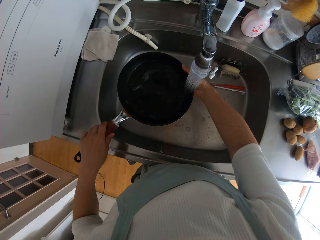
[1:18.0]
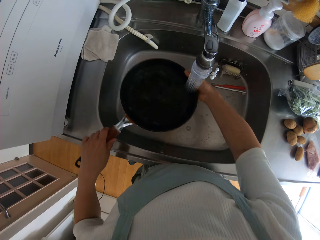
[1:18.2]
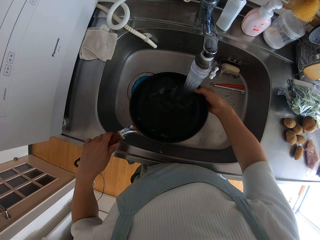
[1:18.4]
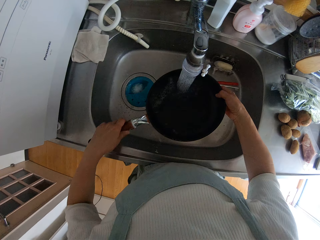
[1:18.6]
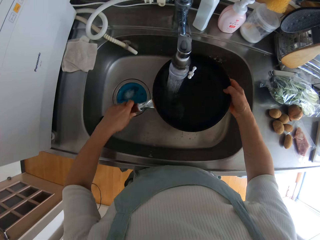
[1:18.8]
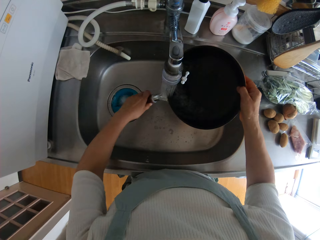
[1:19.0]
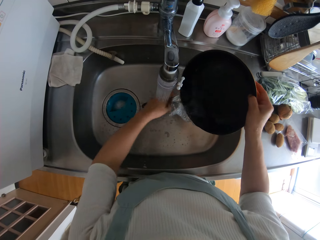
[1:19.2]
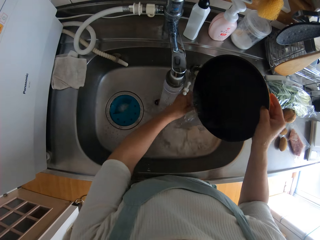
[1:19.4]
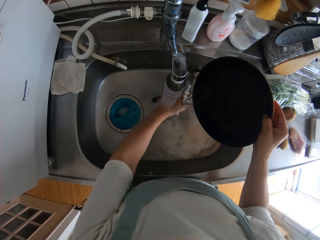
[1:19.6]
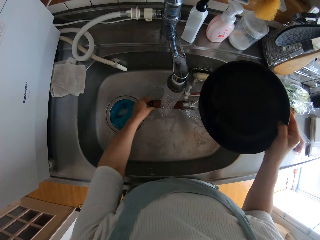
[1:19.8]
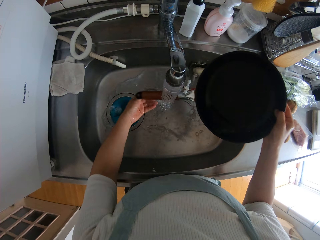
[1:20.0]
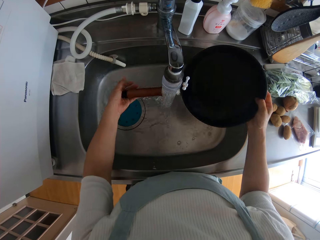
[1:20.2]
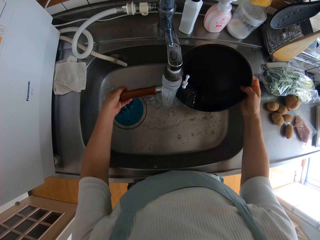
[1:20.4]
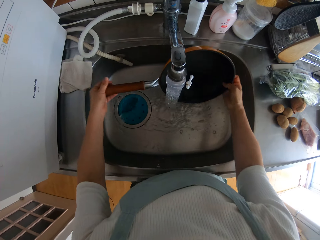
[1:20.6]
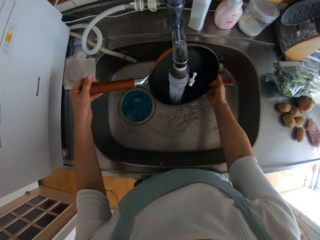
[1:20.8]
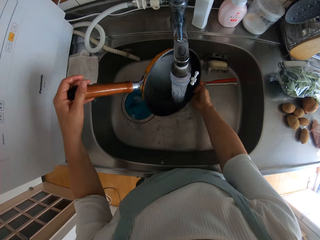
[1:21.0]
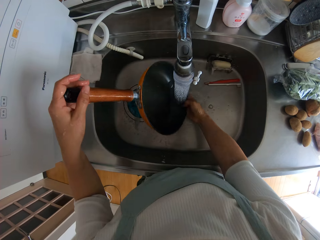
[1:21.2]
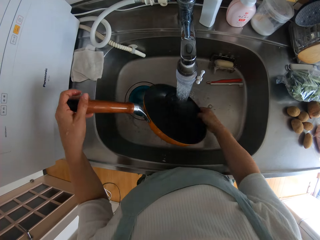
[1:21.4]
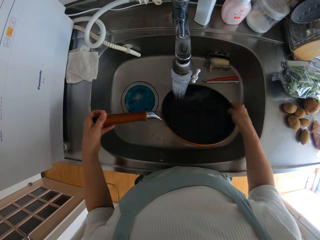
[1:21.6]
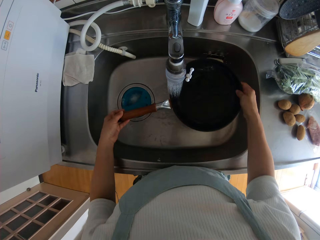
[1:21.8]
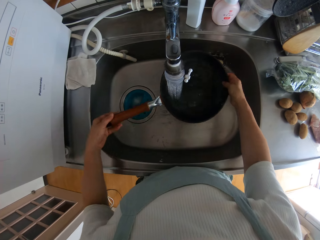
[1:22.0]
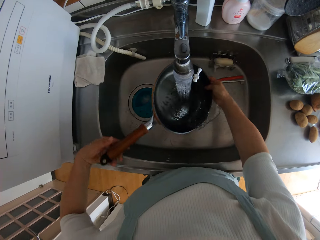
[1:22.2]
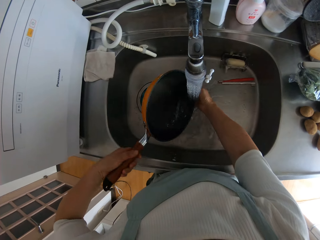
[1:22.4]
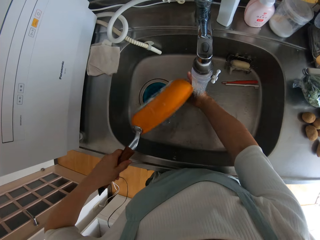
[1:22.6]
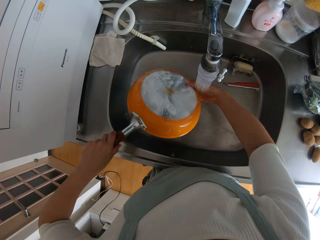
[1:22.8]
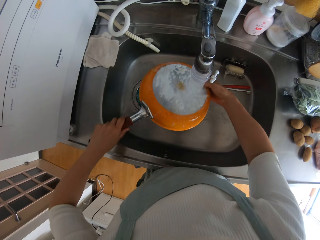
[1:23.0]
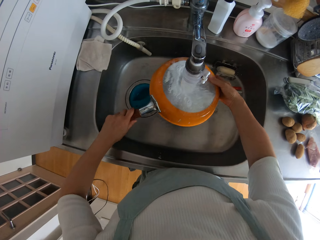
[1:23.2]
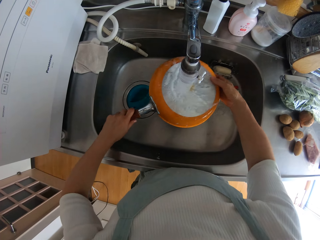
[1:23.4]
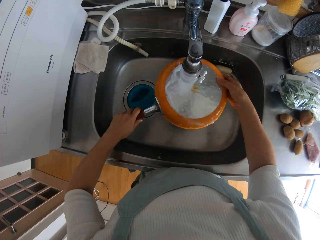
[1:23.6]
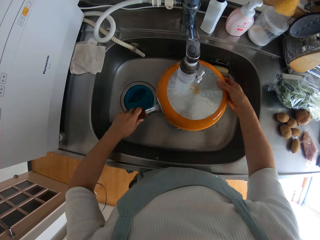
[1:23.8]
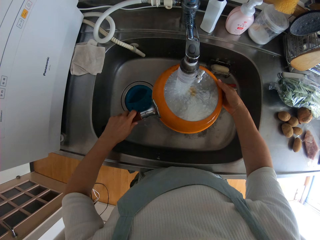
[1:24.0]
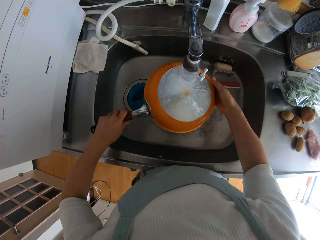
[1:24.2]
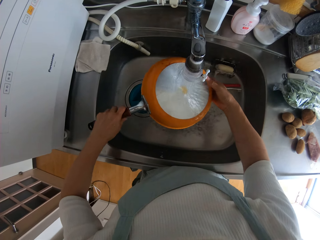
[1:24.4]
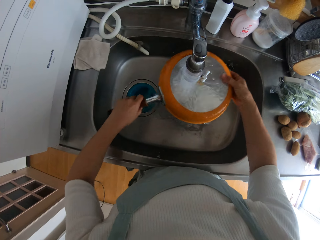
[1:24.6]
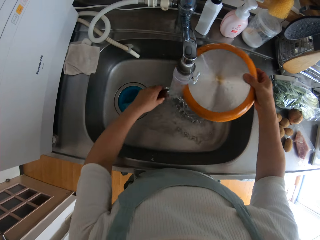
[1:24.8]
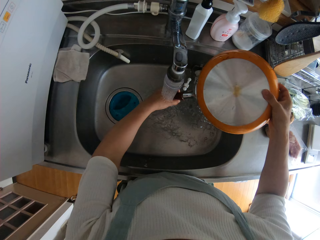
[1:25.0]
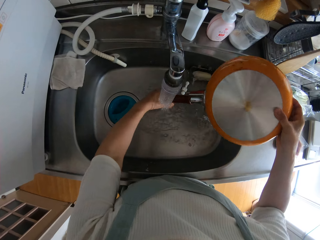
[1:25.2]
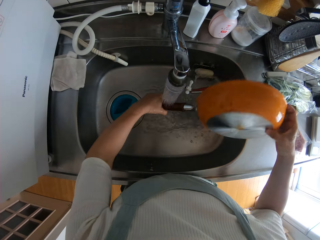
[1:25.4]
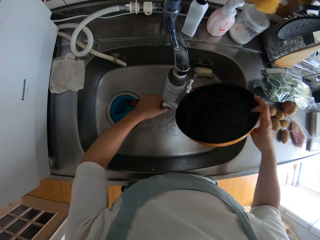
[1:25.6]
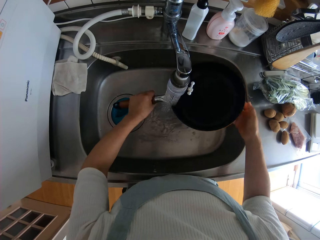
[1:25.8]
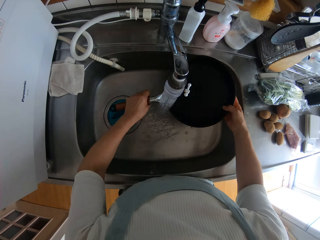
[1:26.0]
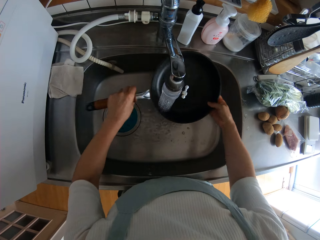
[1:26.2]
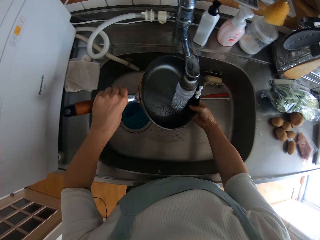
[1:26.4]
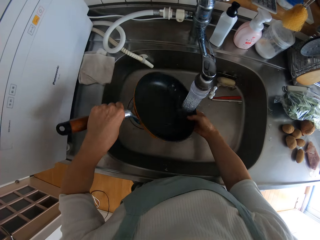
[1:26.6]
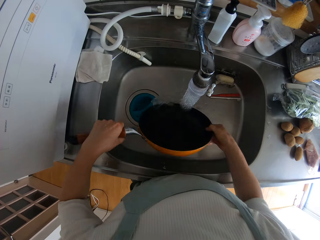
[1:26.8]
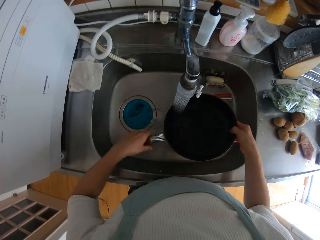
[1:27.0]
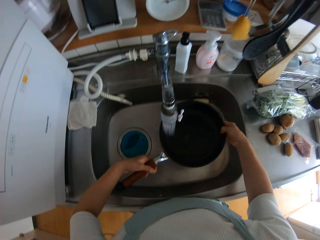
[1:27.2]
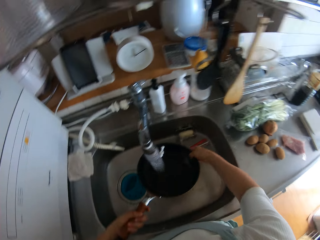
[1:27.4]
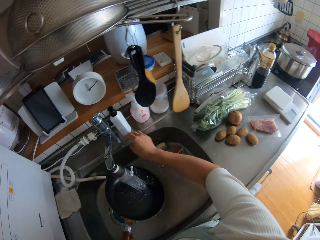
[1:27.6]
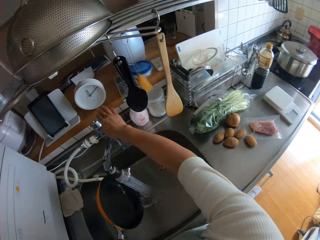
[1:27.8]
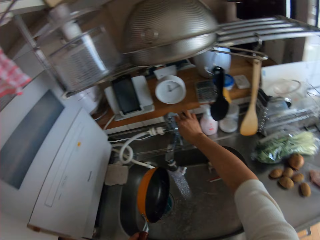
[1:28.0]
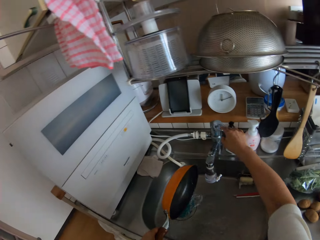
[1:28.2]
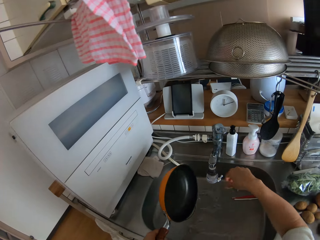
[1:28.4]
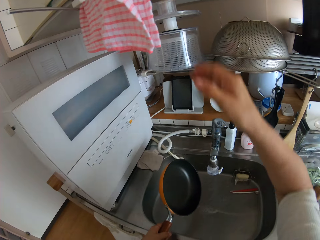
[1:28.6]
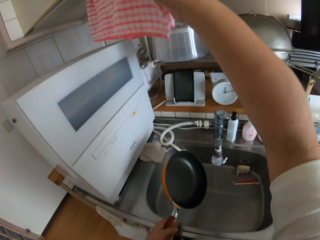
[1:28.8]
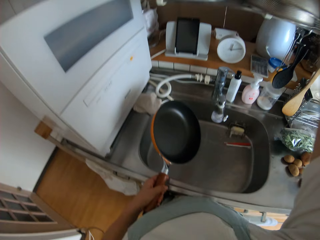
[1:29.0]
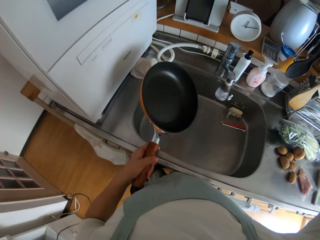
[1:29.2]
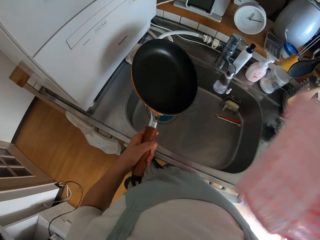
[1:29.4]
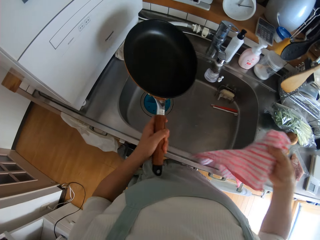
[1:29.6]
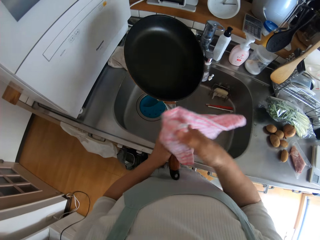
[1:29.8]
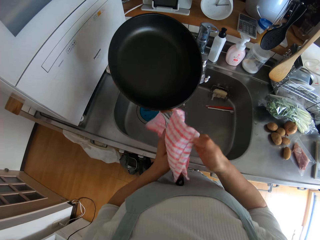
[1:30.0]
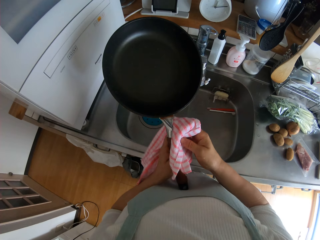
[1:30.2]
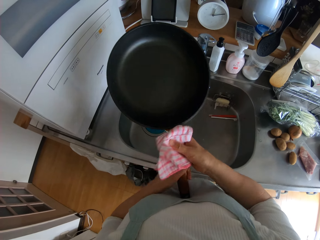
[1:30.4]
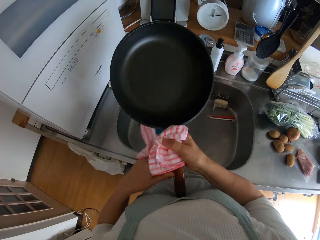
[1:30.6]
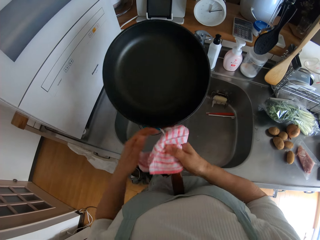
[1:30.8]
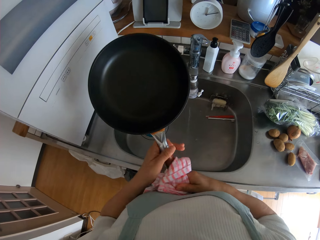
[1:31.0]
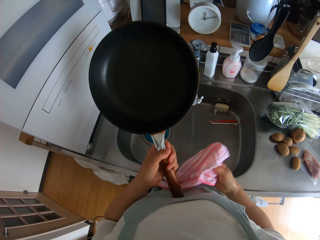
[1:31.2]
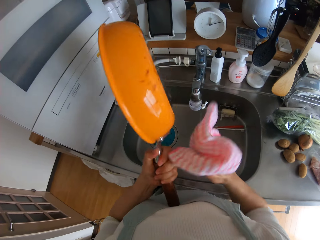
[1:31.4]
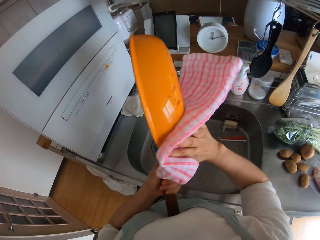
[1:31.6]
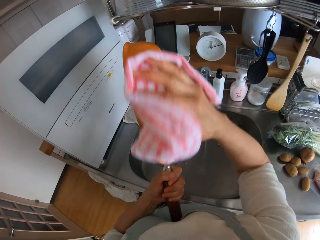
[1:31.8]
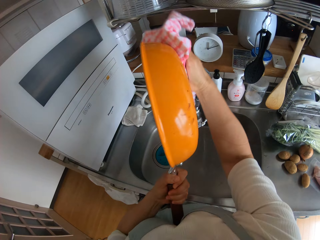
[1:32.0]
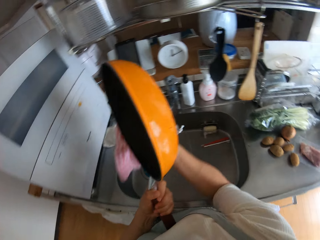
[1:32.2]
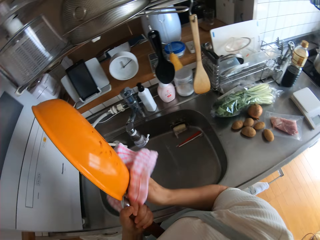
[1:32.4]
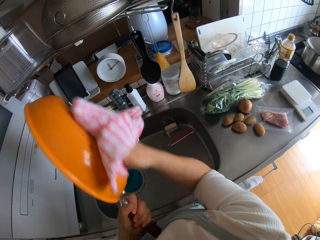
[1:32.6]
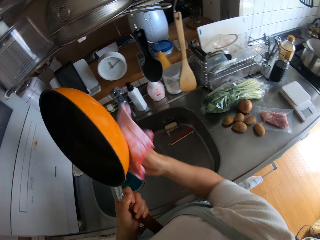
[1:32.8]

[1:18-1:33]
The camera wearer closes the tap. They pick up a napkin from the hanger. They clean the frying pan with the napkin.

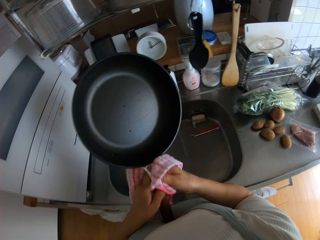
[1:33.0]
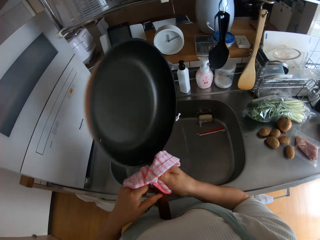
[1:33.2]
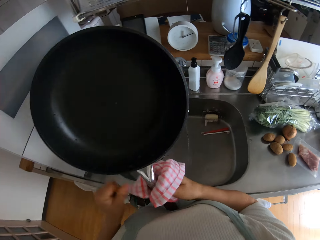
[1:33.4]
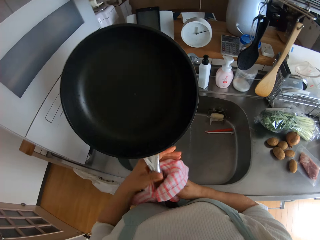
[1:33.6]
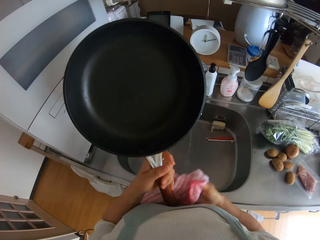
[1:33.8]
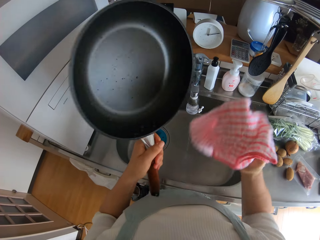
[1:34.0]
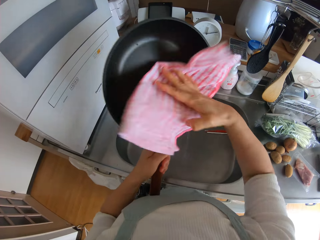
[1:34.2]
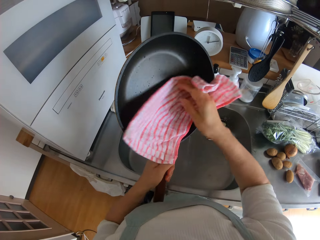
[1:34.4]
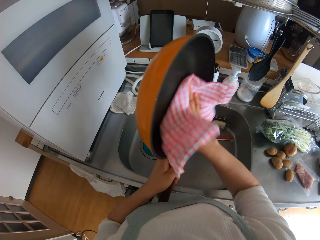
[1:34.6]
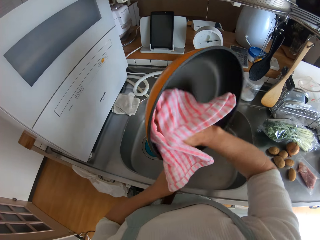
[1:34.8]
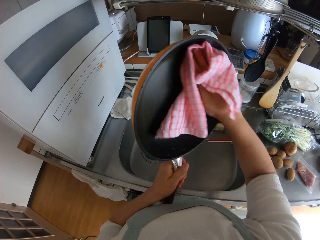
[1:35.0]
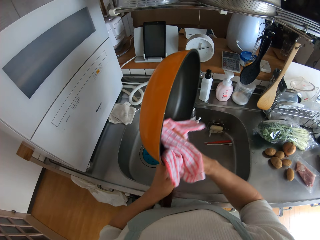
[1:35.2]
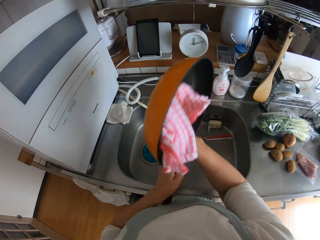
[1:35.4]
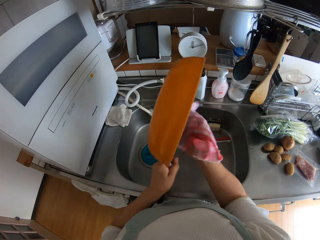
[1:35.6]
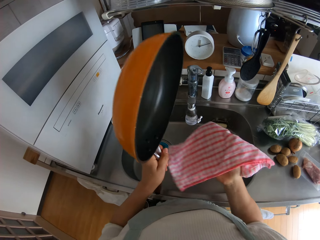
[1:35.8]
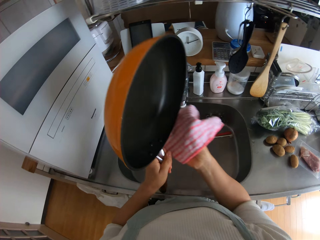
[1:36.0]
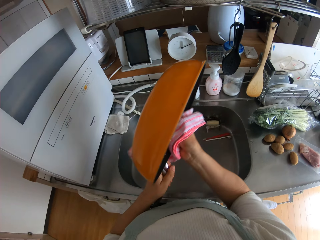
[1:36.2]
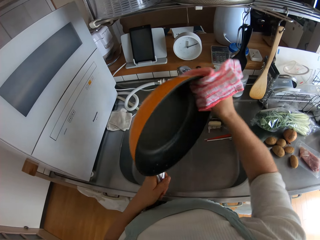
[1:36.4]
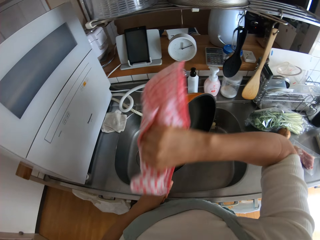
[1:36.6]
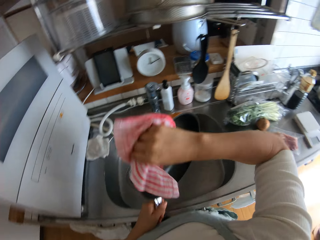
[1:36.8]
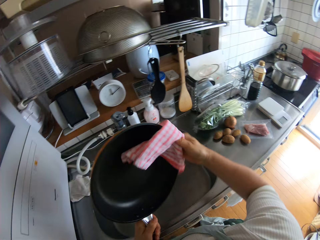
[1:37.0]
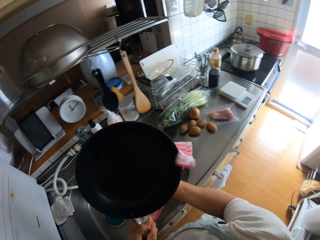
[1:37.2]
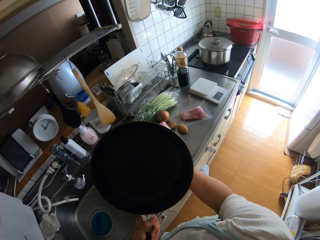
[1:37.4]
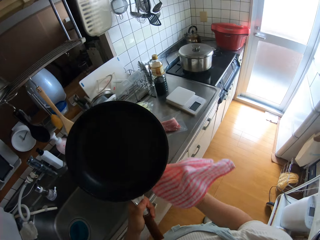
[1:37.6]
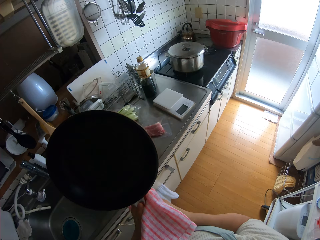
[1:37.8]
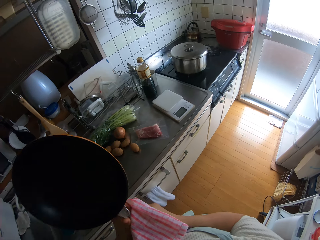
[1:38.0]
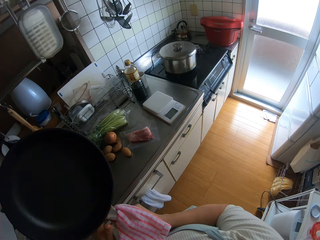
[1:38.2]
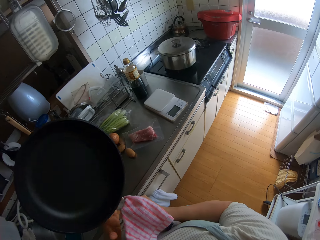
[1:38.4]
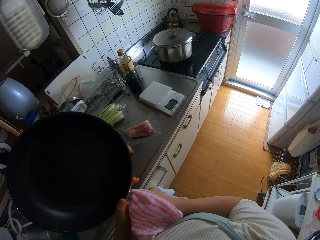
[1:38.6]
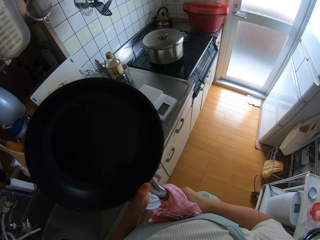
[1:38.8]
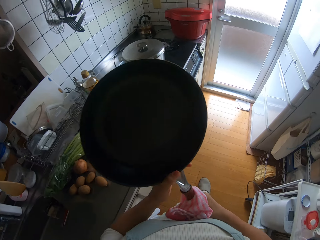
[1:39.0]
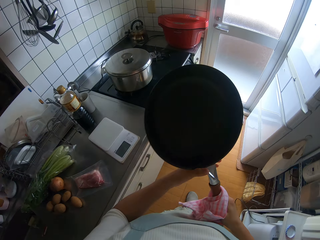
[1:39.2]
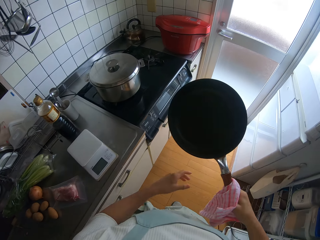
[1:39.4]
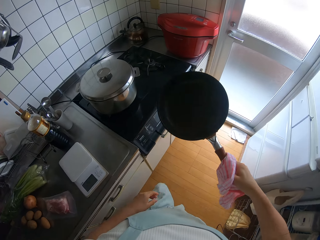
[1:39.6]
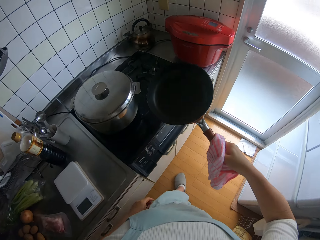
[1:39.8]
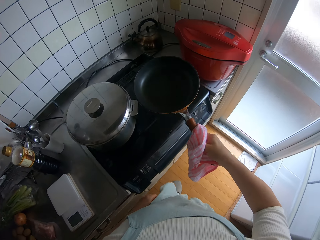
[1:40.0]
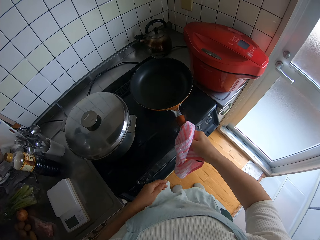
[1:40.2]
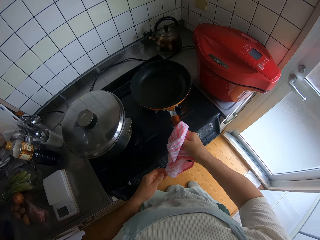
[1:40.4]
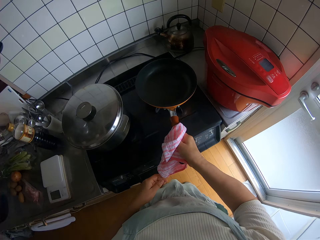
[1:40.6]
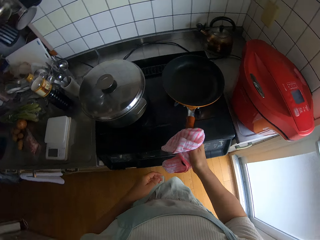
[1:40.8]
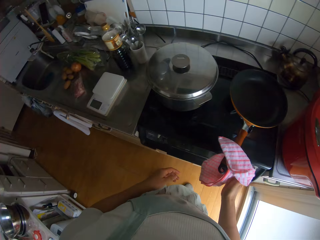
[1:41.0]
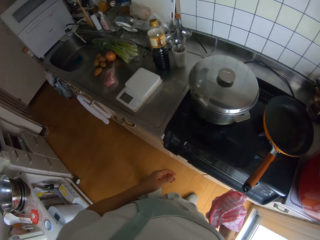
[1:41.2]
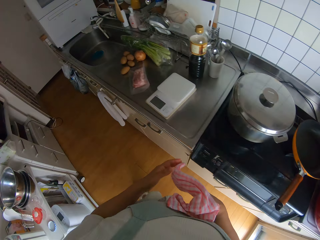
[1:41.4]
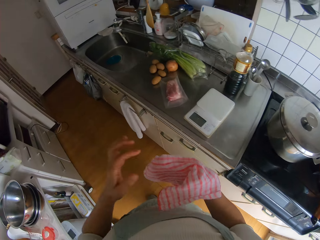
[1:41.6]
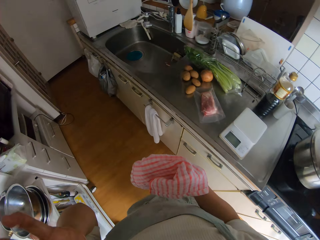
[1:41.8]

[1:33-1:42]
The camera wearer puts the frying pan on the cooking plate.
